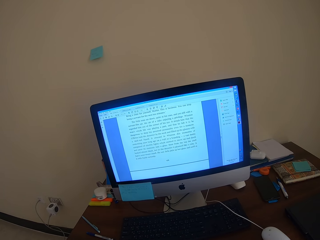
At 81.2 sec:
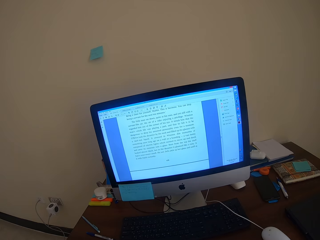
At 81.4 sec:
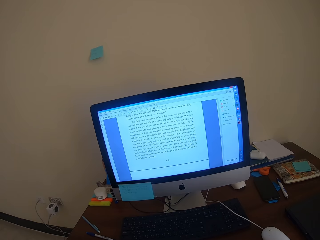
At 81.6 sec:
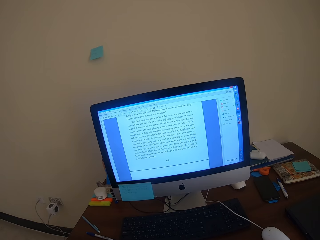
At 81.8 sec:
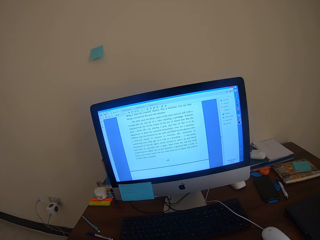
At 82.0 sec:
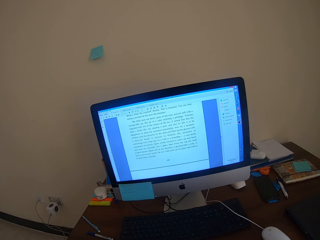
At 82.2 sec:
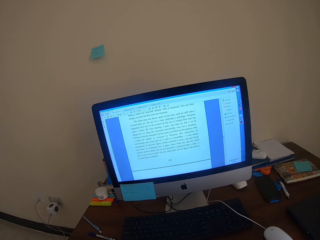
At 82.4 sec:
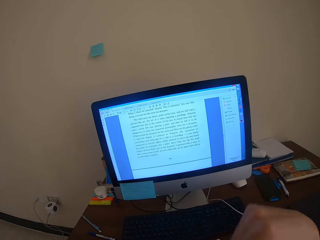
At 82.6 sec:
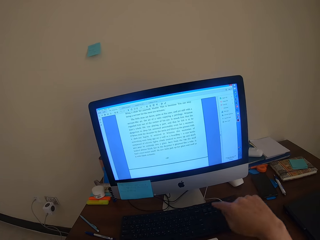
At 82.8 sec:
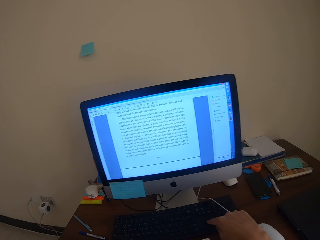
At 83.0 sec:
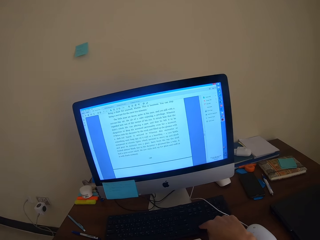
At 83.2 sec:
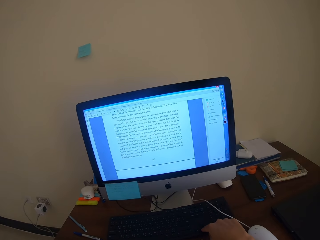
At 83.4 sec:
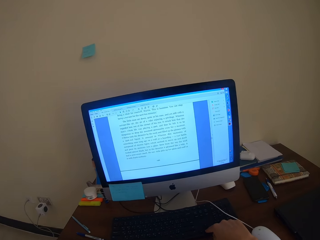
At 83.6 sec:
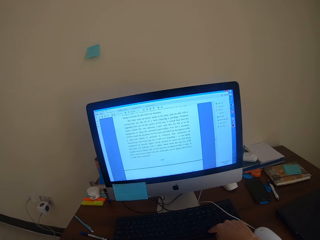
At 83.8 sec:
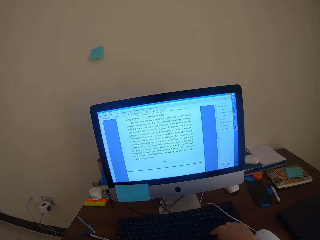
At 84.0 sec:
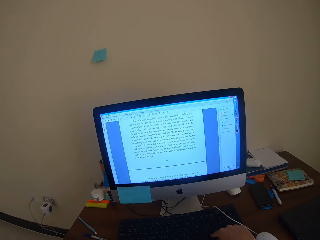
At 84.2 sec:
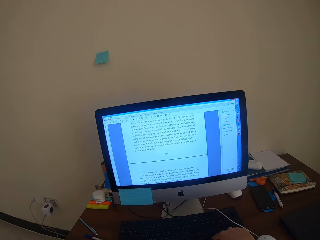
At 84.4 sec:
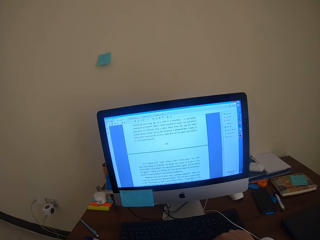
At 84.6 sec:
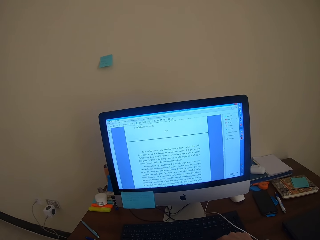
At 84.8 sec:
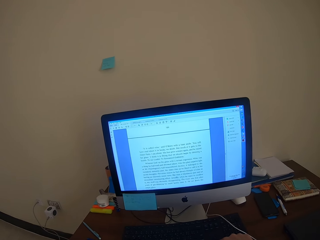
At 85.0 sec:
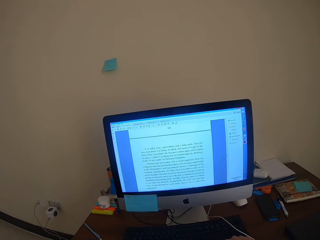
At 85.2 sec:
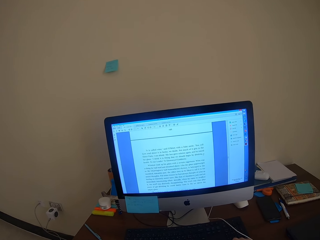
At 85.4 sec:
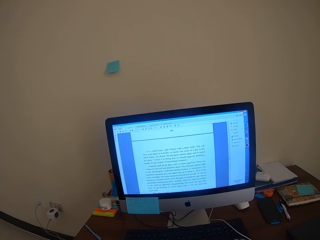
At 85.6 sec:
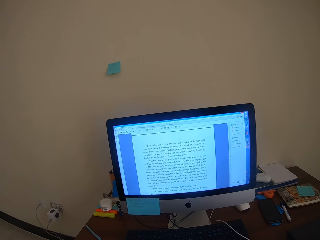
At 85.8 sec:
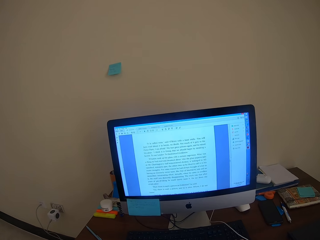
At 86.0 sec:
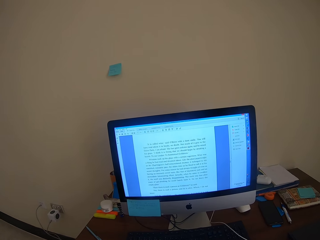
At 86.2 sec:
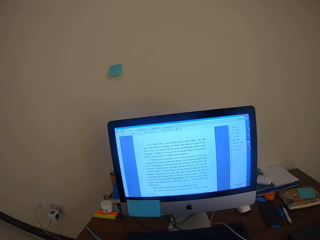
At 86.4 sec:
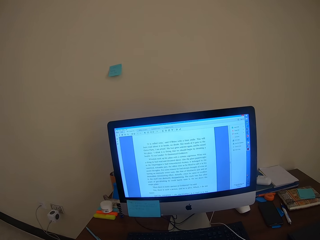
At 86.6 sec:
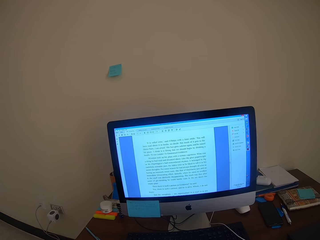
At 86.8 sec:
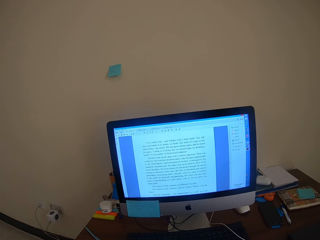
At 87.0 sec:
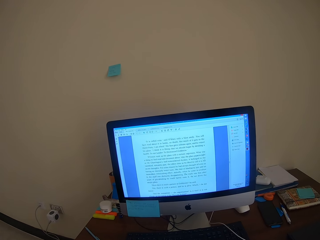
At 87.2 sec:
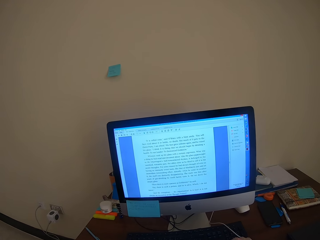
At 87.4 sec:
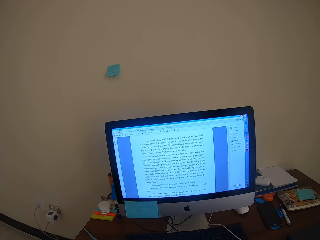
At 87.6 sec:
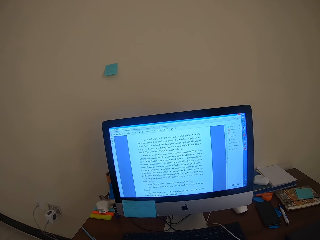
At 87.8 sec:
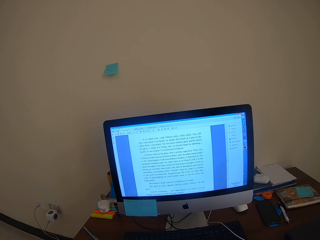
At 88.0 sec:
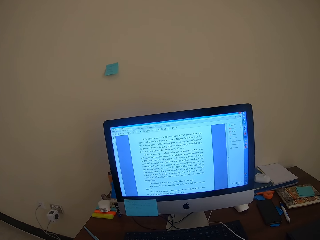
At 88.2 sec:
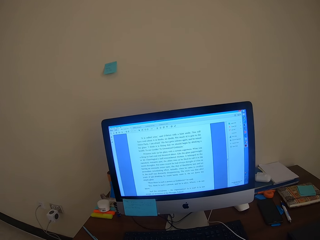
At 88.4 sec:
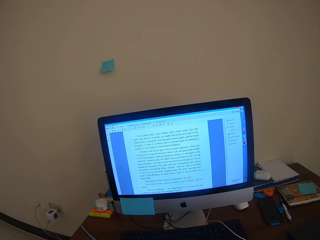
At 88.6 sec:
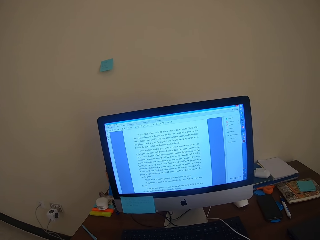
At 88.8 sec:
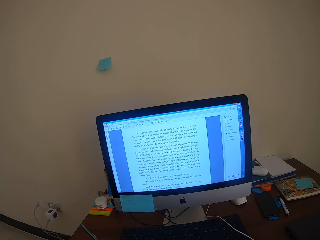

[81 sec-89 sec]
The camera wearer moves the hand towards the keyboard. They press a button on the keyboard.

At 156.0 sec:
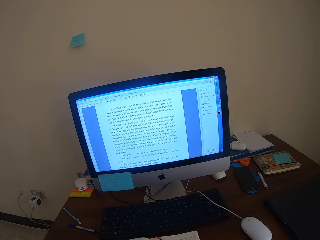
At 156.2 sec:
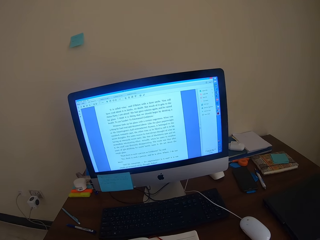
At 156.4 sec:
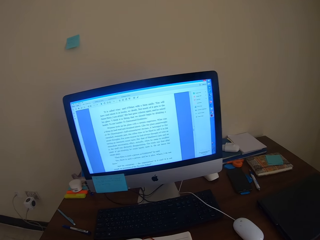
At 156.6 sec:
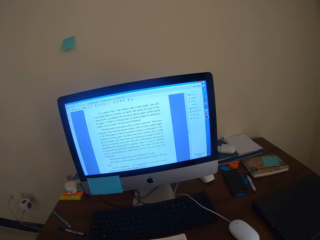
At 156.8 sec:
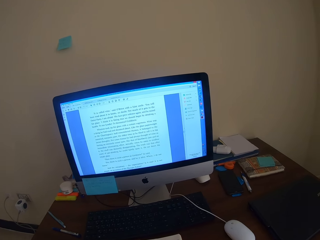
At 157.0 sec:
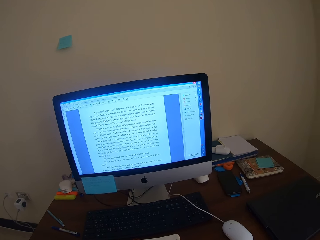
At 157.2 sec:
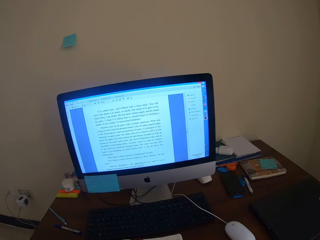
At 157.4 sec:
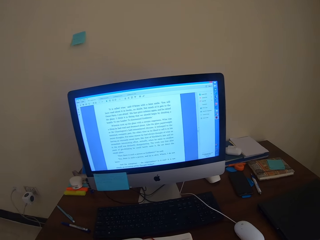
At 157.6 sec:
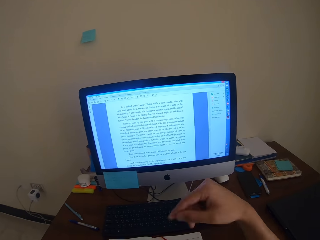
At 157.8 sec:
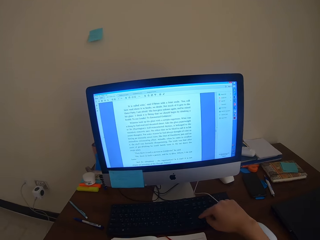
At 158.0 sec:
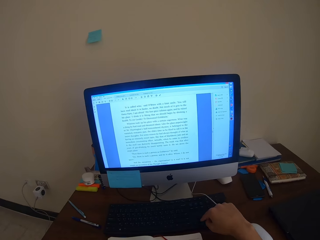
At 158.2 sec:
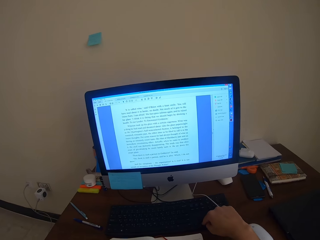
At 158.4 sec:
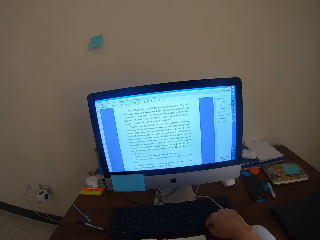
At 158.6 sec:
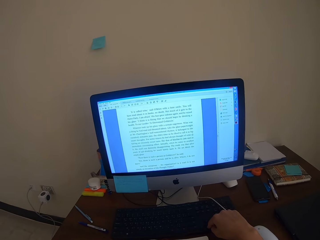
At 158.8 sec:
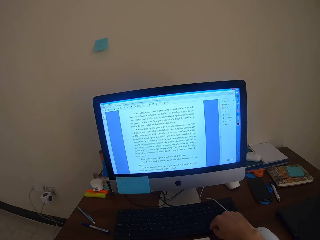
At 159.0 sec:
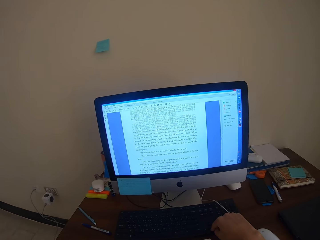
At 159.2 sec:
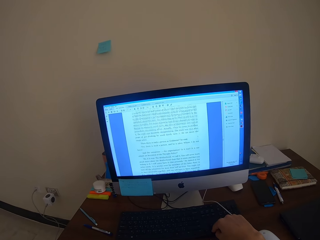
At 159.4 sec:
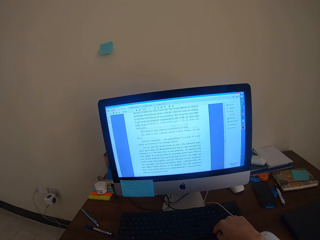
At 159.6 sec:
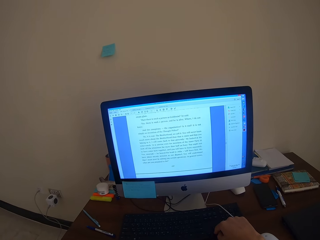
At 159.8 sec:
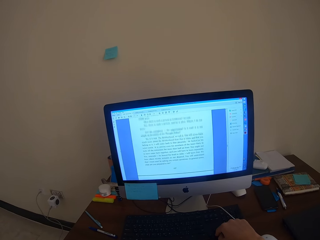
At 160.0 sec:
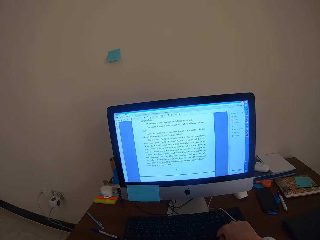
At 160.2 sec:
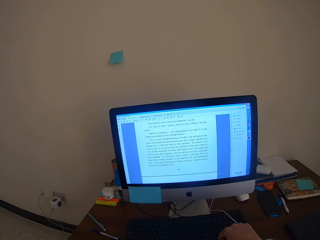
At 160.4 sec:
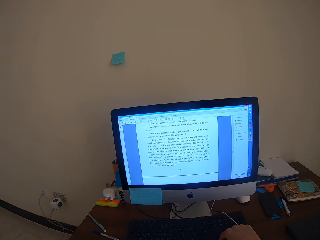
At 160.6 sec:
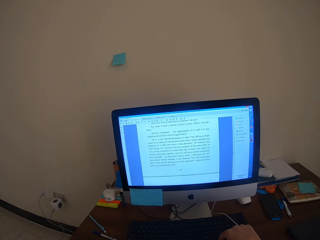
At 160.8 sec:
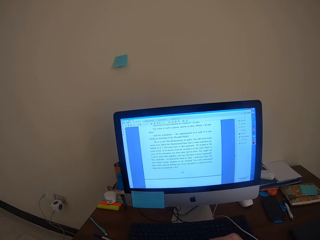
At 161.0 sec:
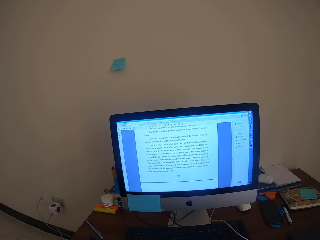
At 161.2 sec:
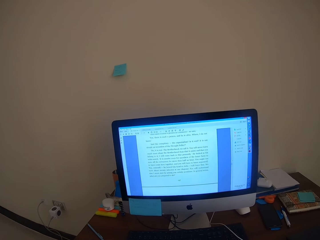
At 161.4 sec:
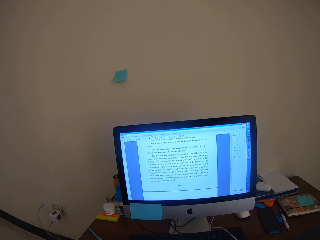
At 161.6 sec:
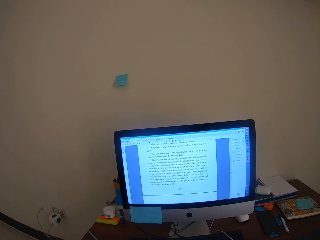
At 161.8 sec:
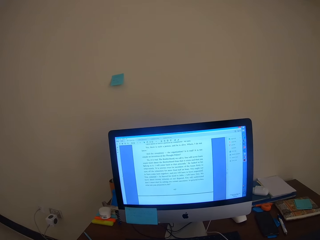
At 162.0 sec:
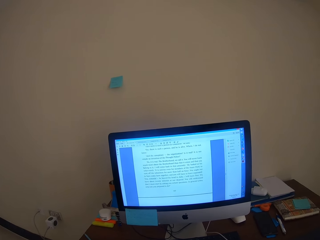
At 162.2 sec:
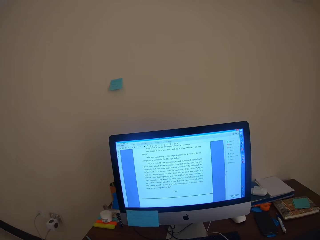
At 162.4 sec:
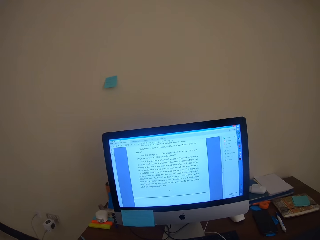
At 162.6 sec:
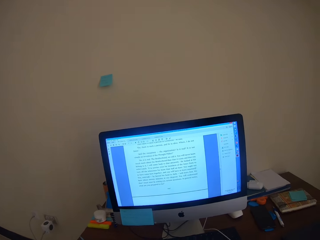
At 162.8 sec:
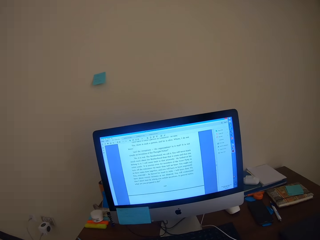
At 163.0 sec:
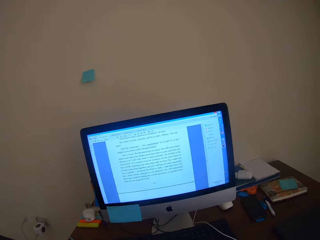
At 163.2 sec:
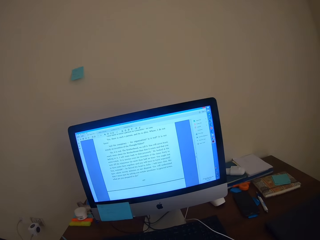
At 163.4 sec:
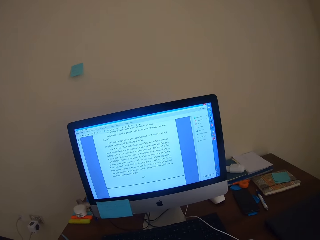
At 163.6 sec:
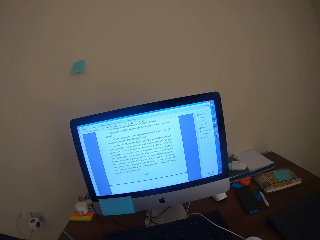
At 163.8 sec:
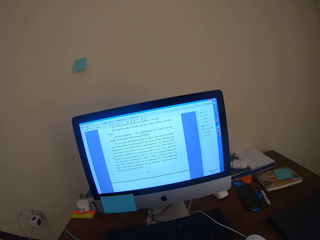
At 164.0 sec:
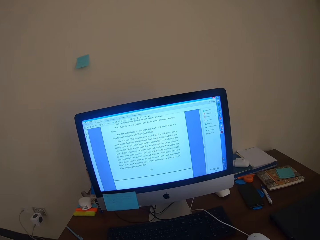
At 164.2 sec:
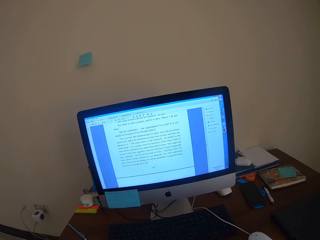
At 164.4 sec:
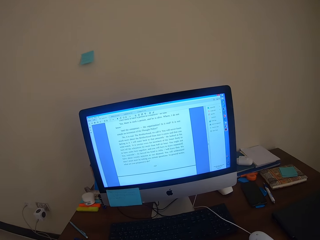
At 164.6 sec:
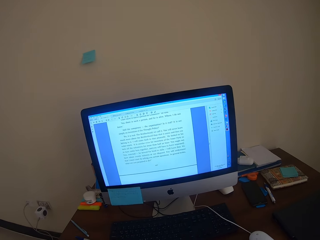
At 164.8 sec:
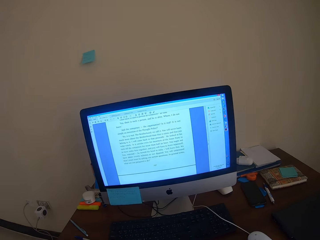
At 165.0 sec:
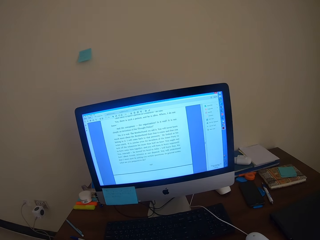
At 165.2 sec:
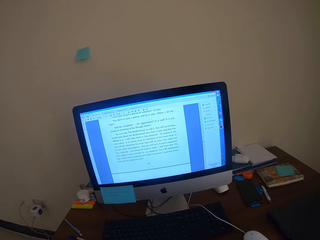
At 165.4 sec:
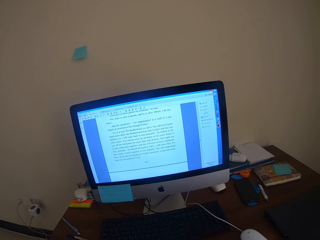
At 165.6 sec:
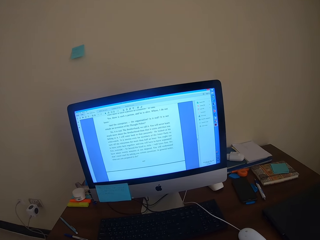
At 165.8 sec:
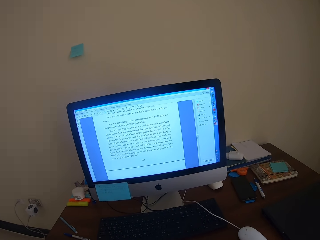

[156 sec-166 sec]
The camera wearer moves his hand towards the keyboard. He types on the computer keyboard with his right hand. He moves his hand from the keyboard.

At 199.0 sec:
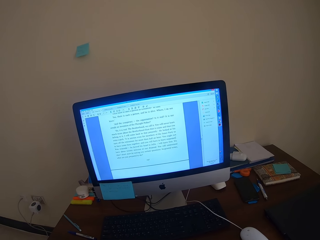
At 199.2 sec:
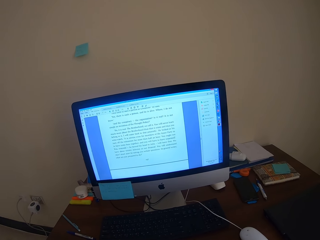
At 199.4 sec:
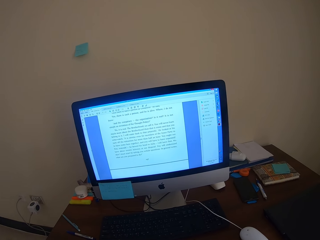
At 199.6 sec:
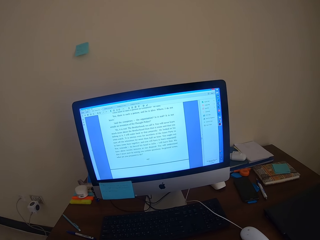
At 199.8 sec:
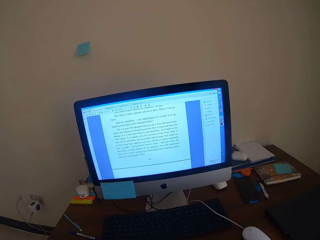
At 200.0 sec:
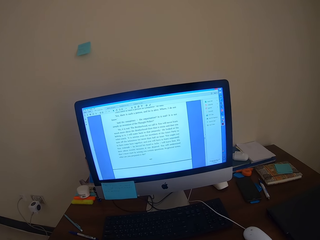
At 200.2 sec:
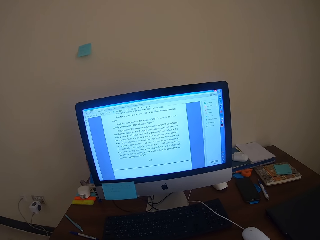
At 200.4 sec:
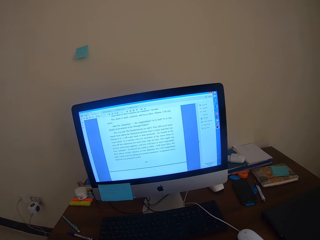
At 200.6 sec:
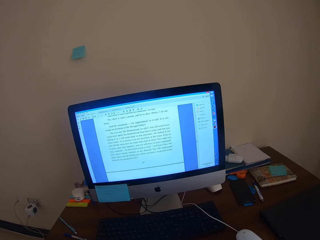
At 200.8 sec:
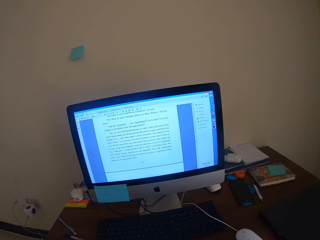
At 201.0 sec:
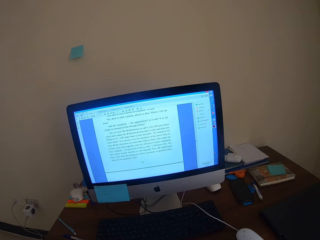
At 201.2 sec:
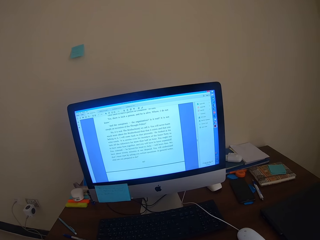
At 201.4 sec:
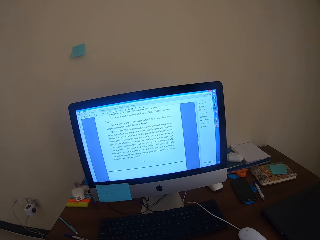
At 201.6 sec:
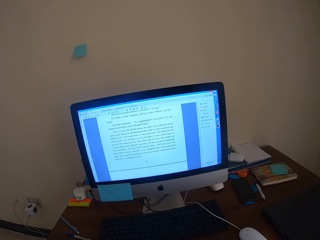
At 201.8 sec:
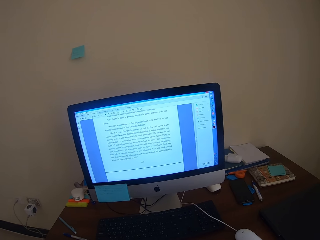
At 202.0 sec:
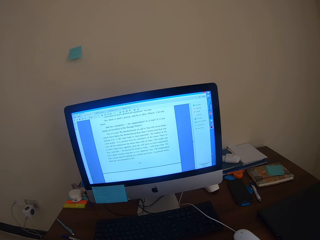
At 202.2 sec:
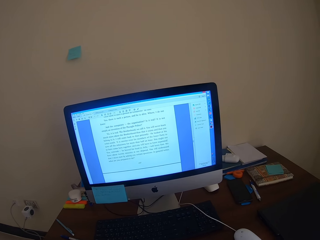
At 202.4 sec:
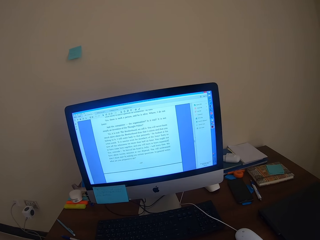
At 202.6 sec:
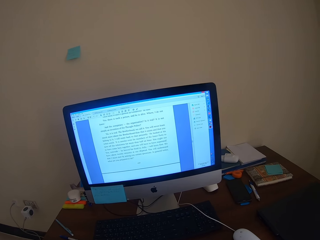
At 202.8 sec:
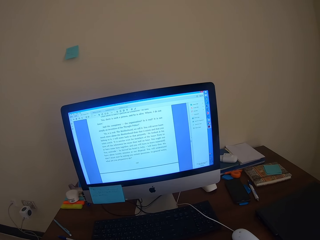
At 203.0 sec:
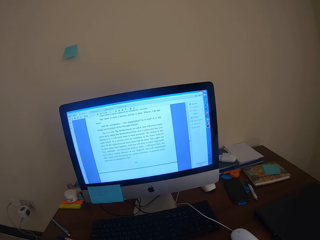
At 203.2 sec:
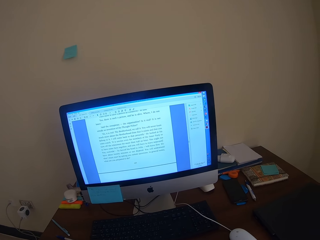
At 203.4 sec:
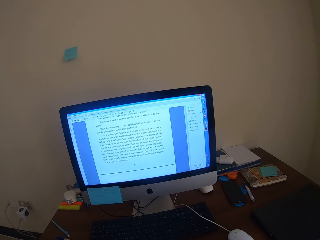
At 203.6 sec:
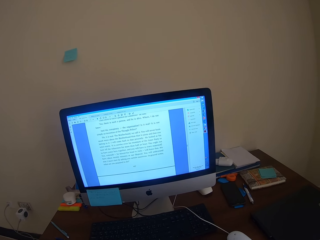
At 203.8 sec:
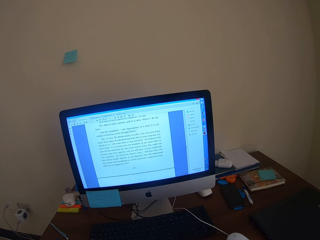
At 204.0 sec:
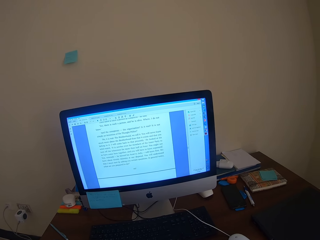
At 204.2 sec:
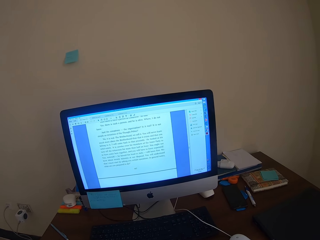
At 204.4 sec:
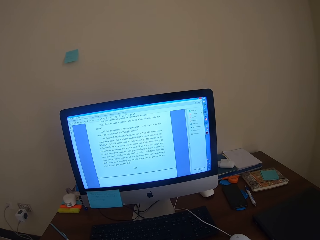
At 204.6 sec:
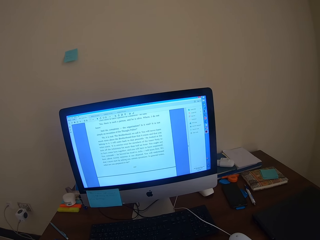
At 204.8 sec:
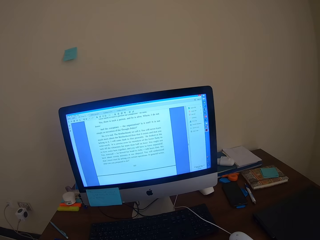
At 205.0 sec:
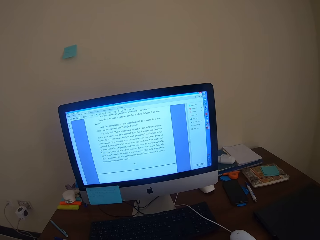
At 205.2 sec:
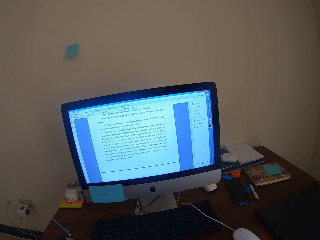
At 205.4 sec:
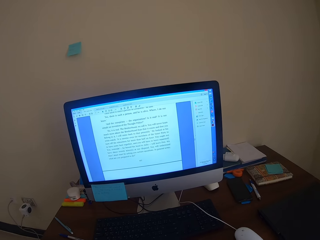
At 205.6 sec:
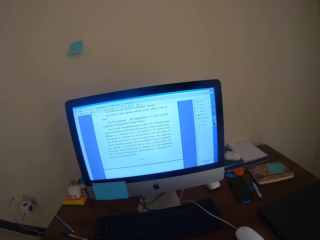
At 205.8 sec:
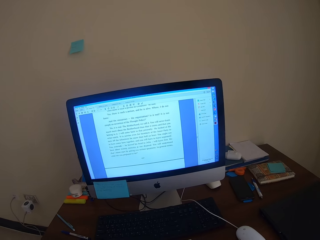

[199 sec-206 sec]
The camera wearer stares at the computer desk.
